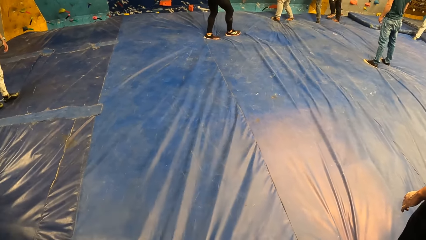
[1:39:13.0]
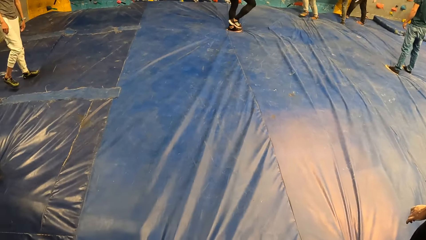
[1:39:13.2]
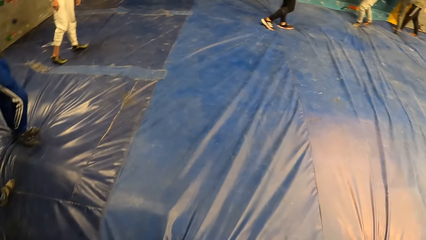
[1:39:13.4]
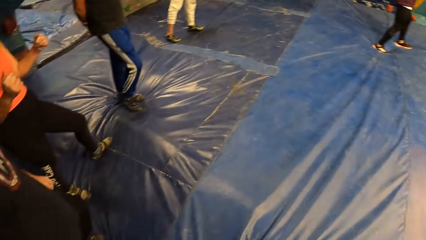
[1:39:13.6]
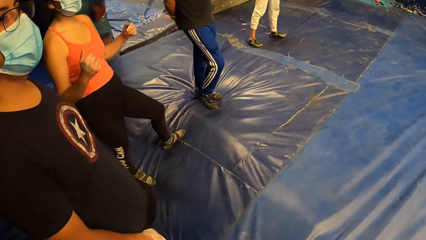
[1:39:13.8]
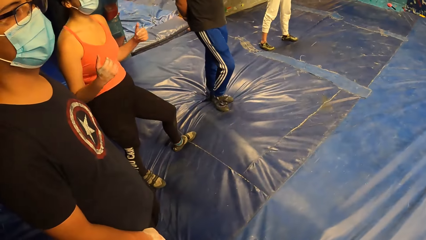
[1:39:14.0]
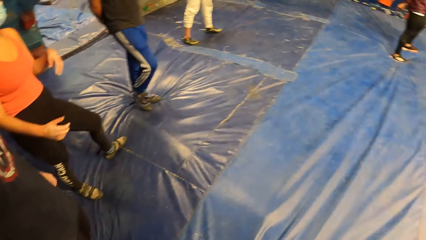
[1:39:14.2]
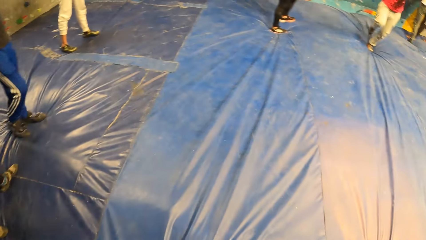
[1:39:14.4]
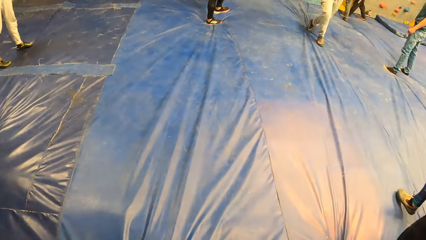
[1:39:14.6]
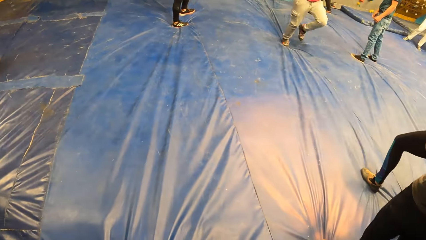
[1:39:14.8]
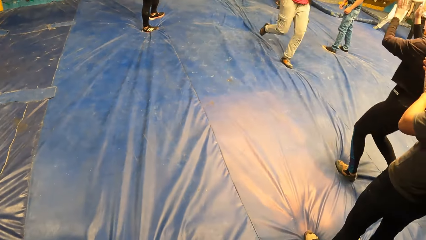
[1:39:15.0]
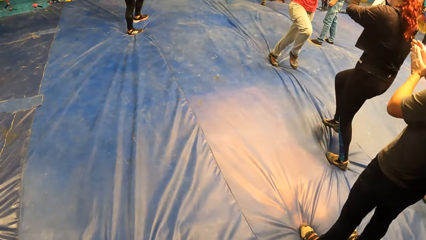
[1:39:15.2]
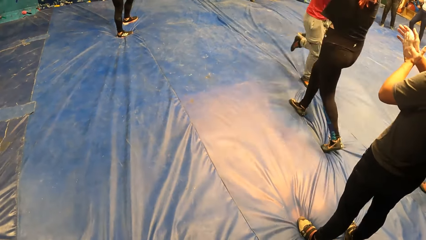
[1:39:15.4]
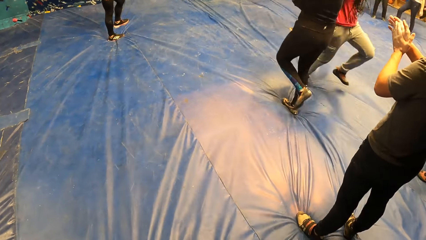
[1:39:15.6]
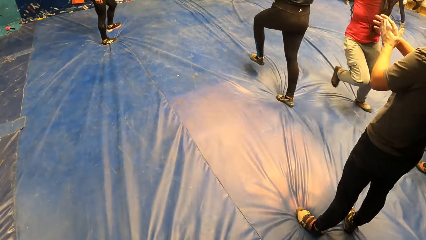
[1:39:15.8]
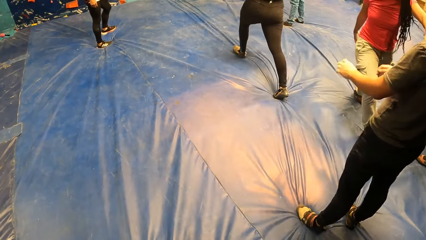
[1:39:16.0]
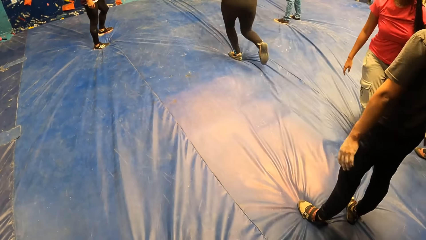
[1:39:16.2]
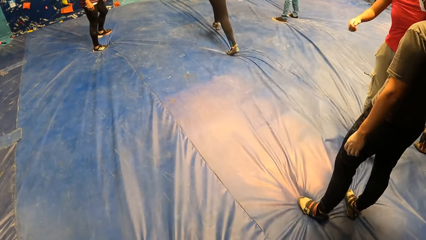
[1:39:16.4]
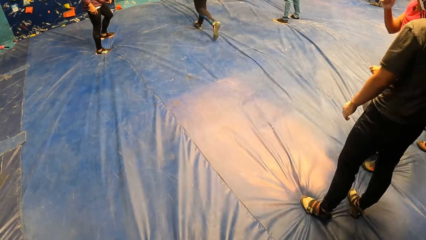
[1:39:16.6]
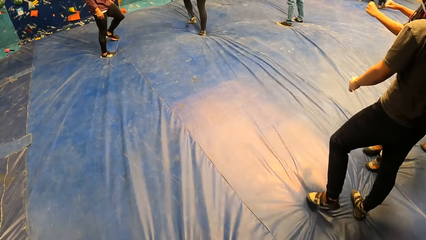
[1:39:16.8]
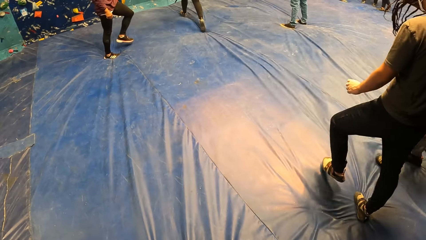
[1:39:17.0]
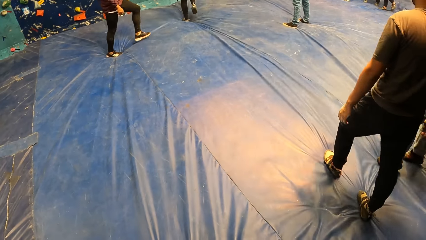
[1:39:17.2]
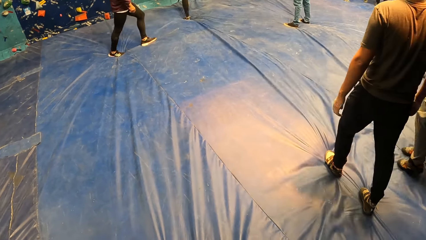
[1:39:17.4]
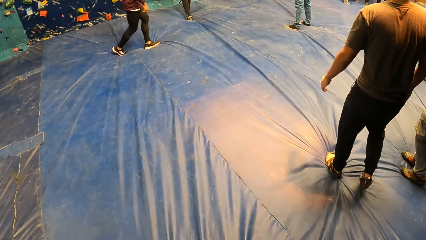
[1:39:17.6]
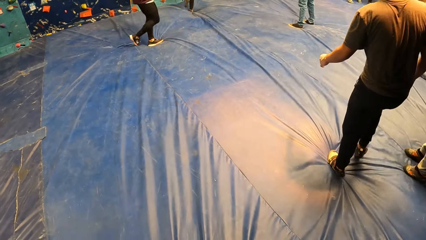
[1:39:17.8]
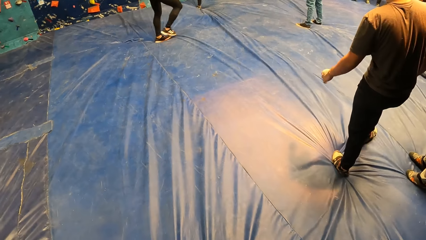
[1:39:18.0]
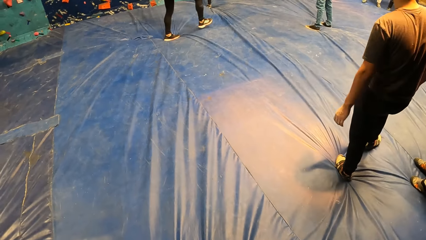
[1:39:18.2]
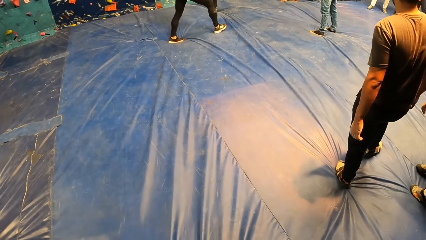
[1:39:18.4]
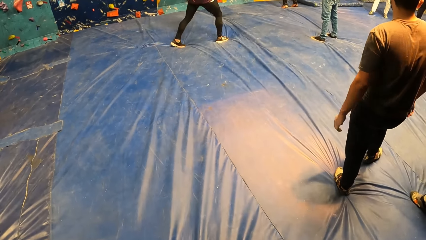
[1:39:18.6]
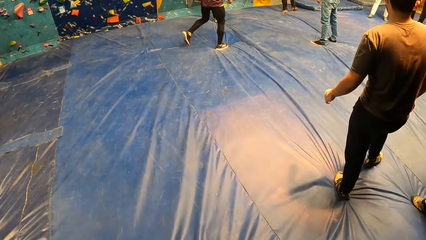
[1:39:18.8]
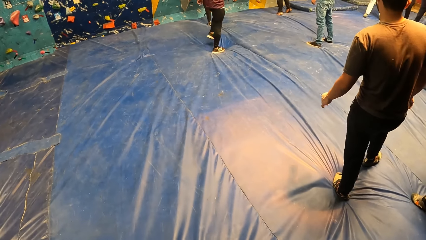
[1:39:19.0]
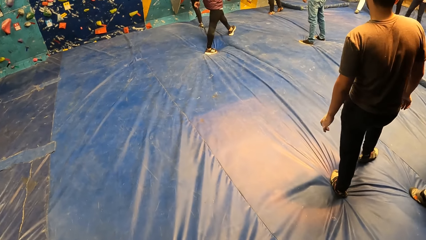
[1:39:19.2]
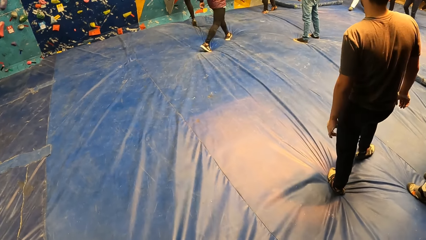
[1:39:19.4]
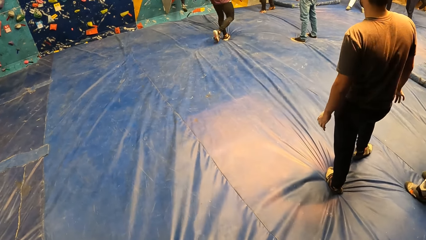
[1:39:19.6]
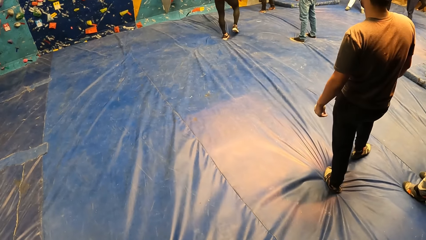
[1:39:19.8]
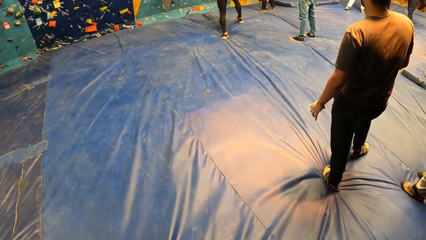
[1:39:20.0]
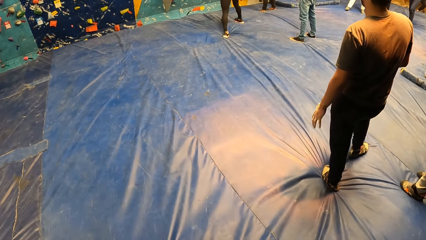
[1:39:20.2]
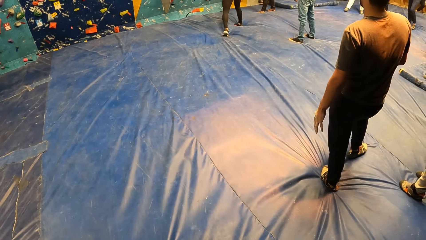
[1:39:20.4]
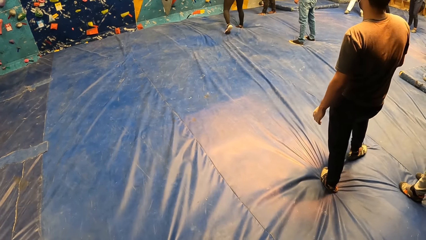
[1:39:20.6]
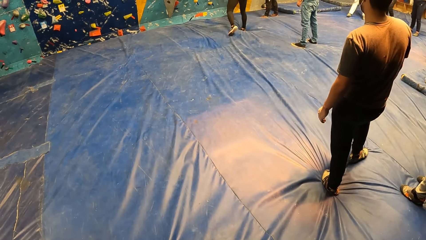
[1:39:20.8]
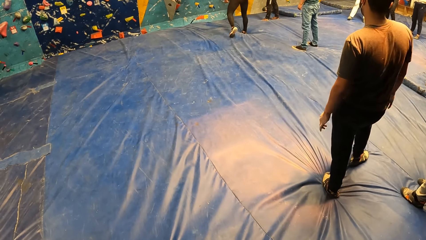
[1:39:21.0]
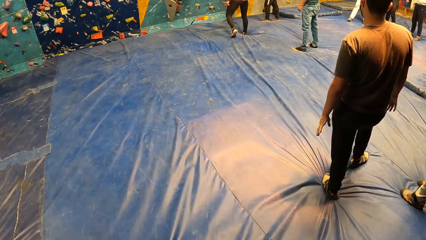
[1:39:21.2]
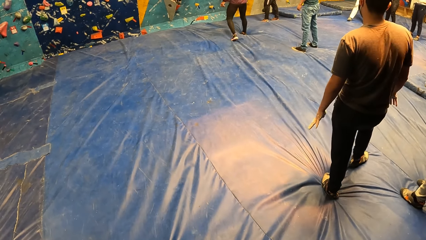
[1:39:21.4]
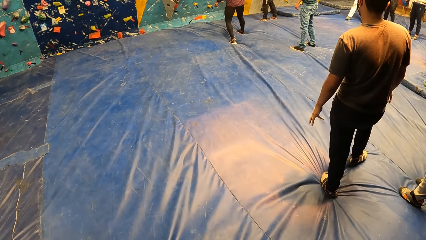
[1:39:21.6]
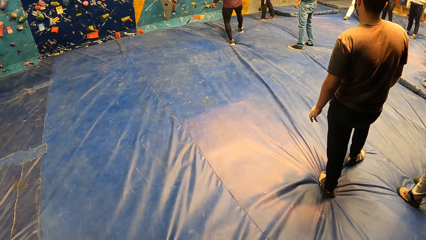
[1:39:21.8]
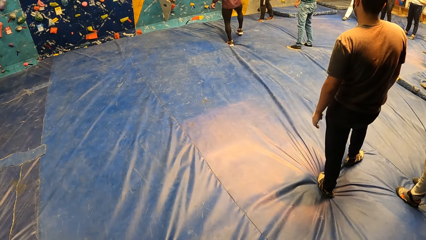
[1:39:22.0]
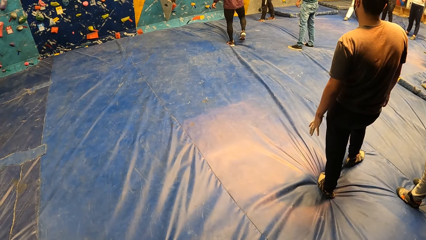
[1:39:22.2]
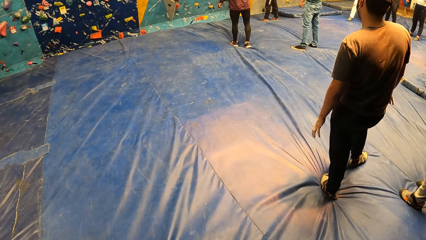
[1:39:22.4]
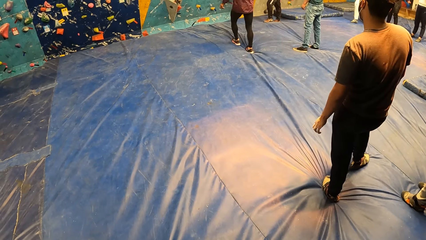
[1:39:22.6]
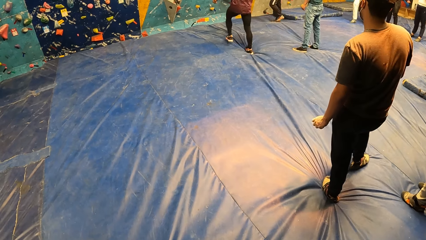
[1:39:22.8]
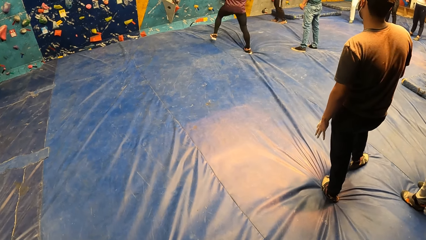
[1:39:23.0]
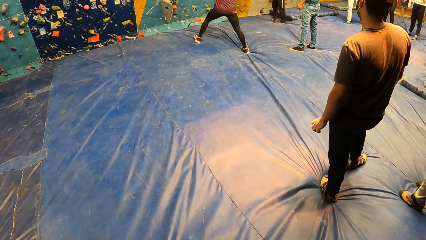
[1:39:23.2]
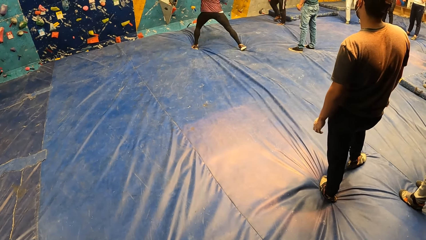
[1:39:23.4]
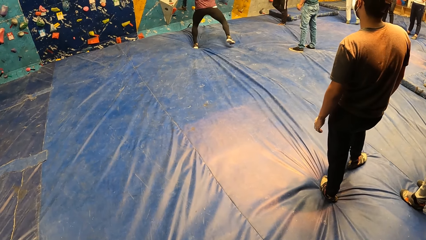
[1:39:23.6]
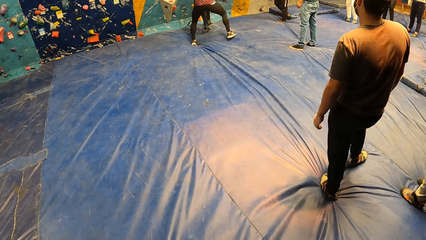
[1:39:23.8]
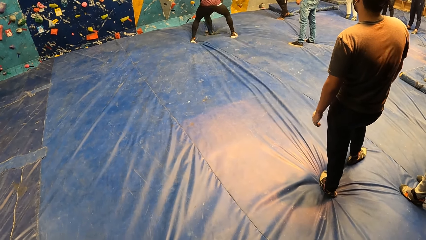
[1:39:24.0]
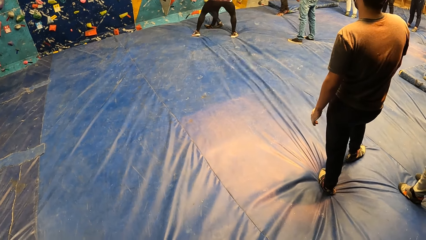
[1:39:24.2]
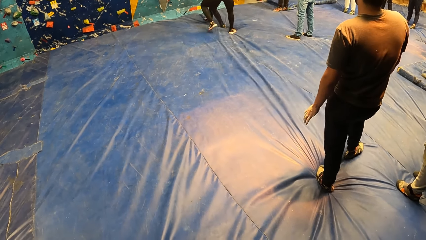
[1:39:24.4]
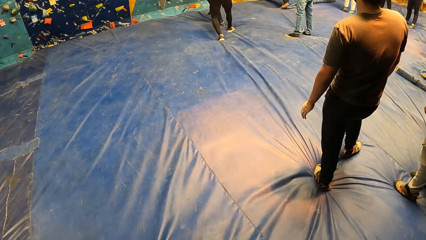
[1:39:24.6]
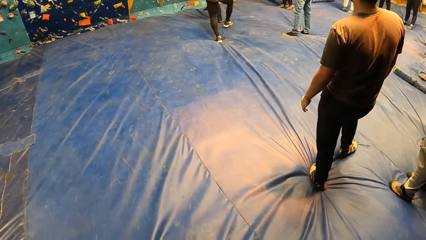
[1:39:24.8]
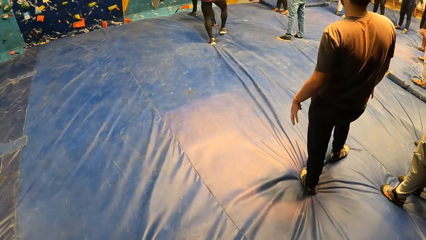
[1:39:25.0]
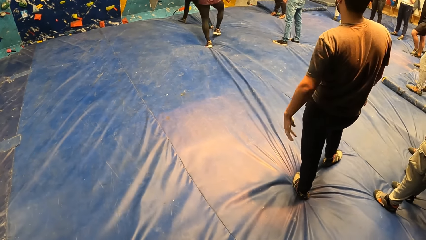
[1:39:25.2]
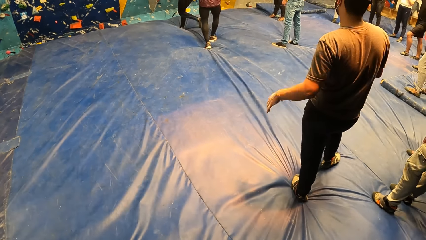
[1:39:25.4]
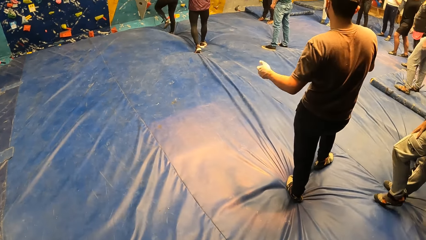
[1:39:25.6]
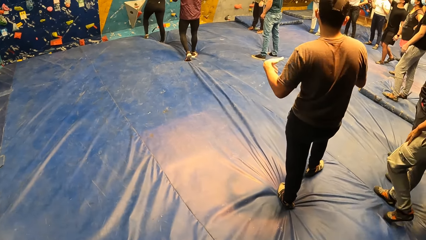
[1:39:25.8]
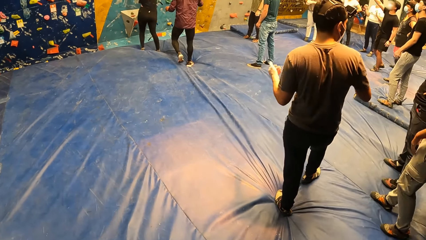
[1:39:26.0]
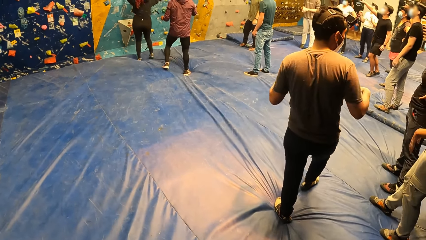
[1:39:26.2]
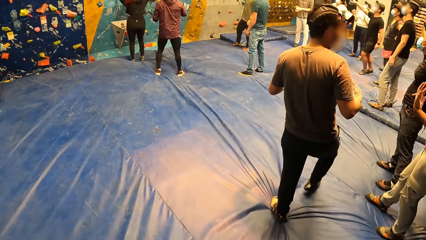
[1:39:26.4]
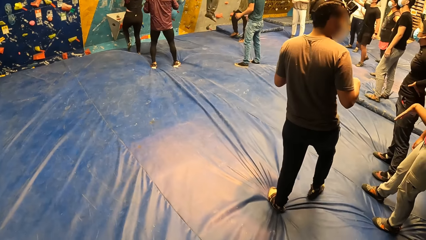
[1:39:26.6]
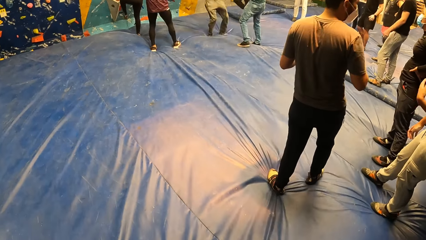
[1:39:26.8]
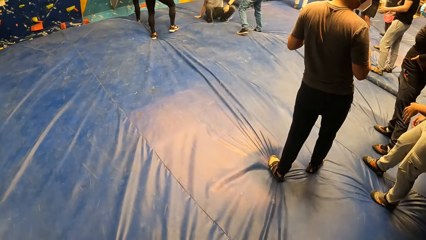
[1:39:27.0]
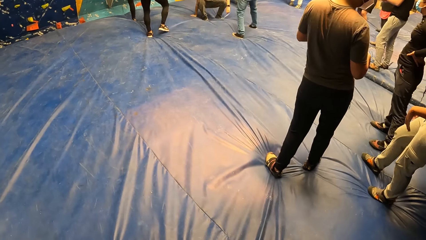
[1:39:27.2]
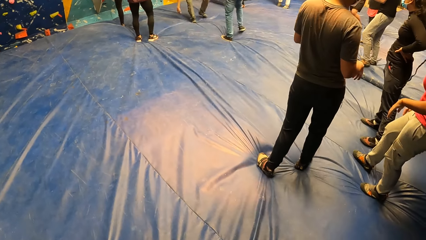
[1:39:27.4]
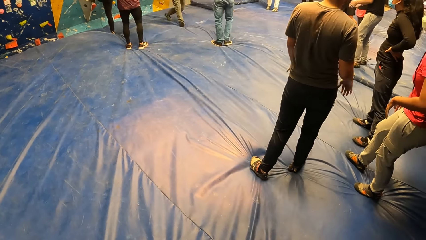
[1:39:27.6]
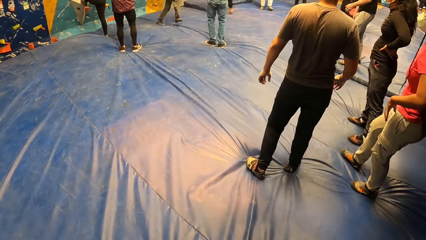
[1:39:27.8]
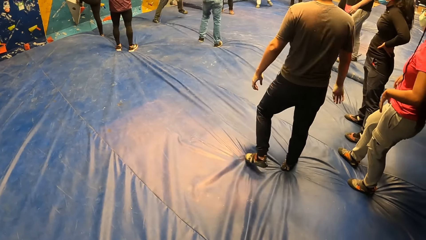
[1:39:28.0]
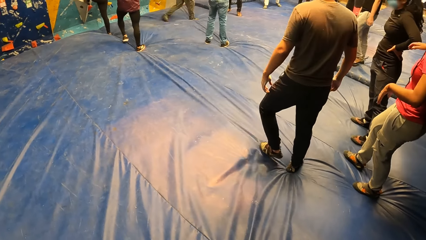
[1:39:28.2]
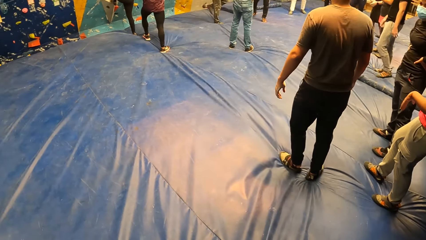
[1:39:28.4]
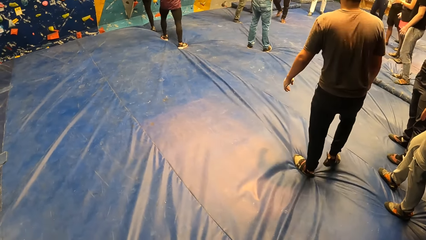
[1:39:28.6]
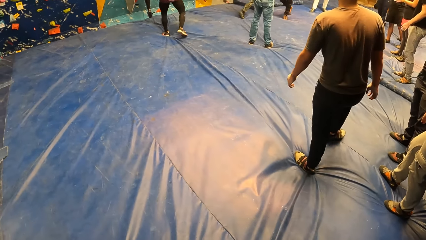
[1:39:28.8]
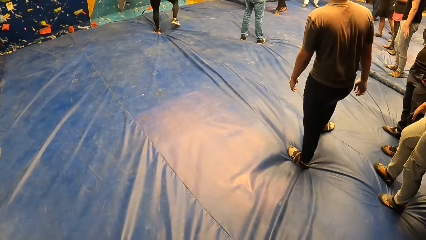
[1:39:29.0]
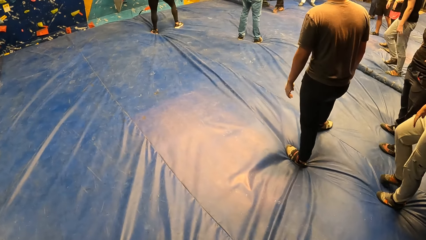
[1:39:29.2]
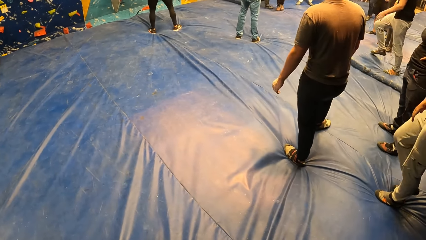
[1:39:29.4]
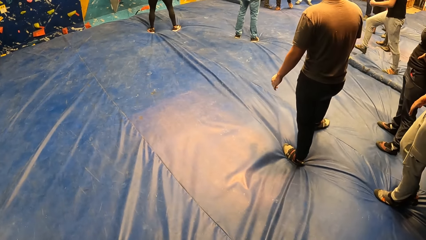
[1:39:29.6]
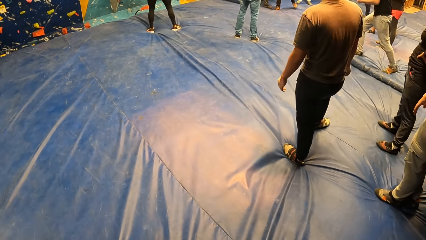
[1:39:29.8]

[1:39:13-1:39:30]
The camera wearer looks around the floor.
